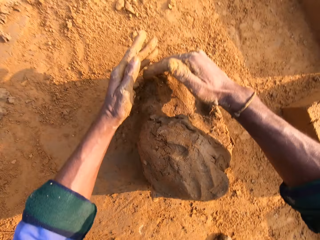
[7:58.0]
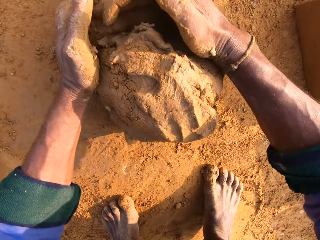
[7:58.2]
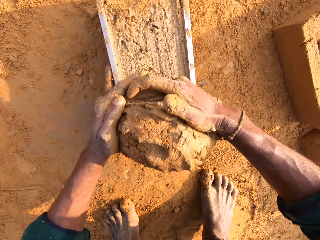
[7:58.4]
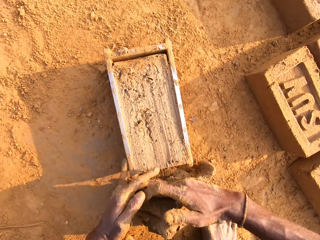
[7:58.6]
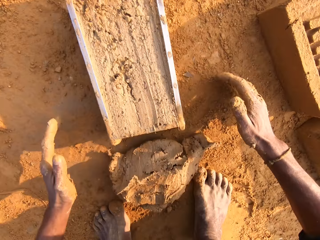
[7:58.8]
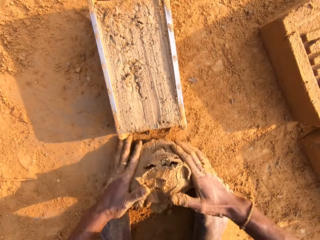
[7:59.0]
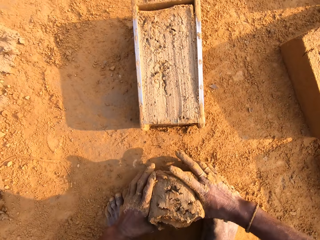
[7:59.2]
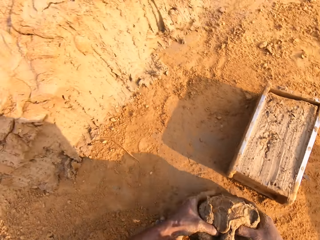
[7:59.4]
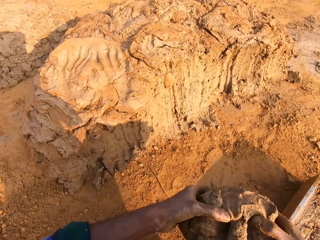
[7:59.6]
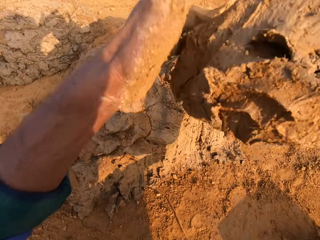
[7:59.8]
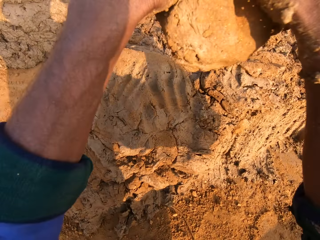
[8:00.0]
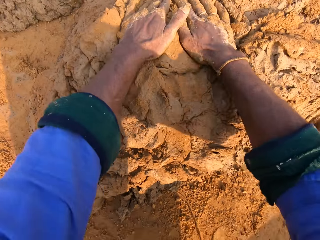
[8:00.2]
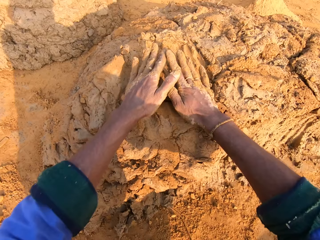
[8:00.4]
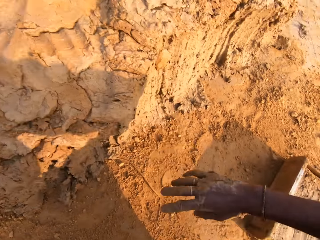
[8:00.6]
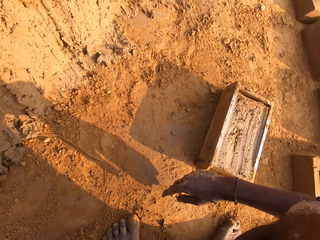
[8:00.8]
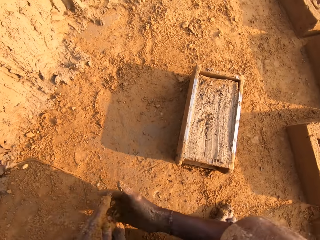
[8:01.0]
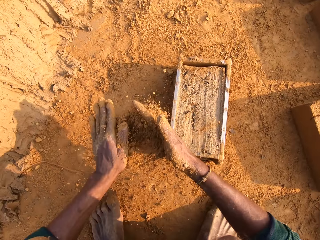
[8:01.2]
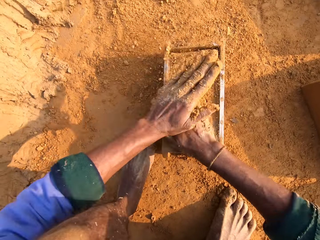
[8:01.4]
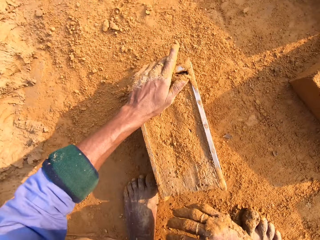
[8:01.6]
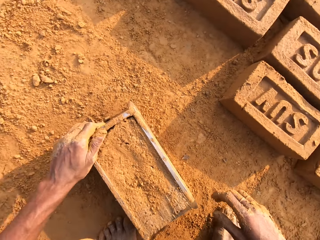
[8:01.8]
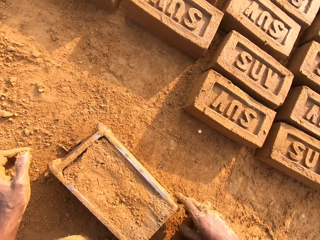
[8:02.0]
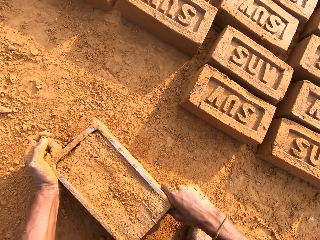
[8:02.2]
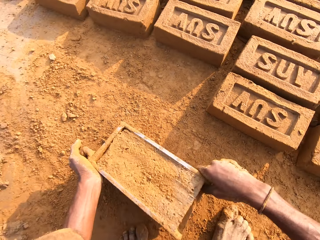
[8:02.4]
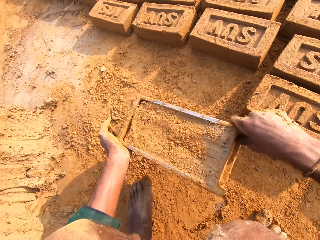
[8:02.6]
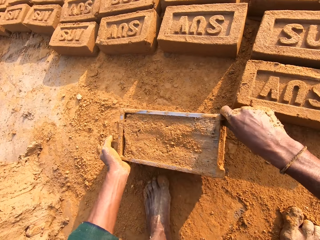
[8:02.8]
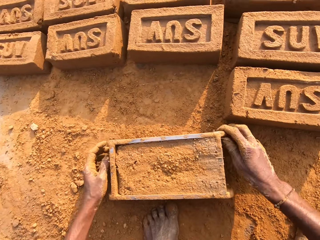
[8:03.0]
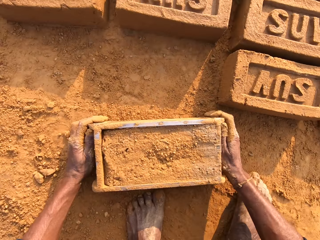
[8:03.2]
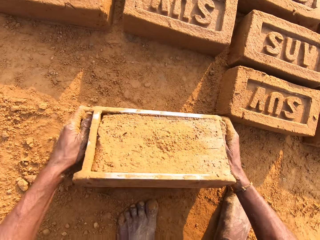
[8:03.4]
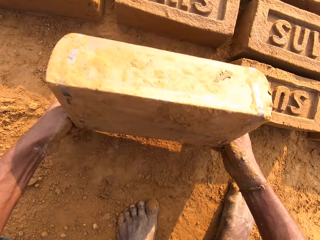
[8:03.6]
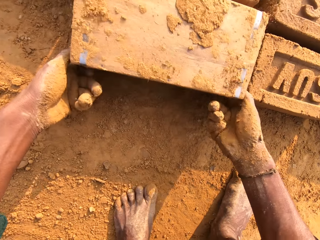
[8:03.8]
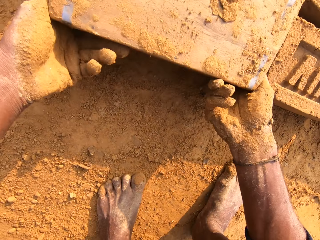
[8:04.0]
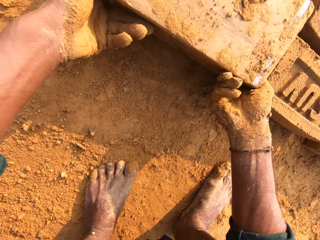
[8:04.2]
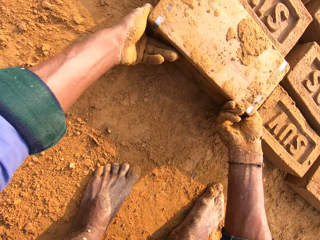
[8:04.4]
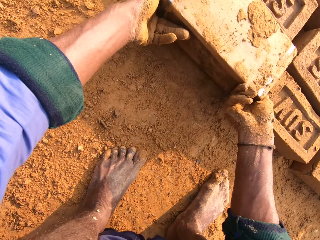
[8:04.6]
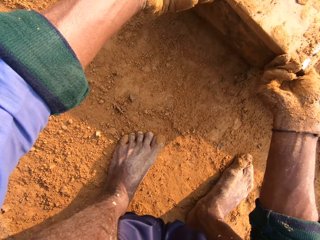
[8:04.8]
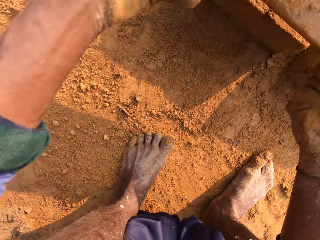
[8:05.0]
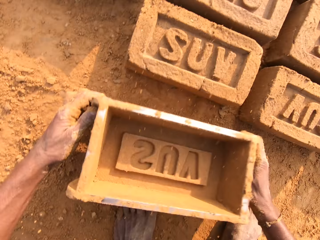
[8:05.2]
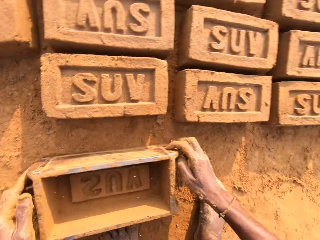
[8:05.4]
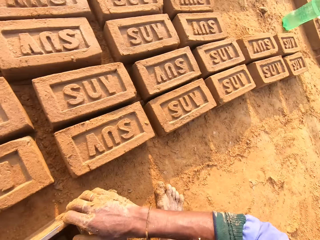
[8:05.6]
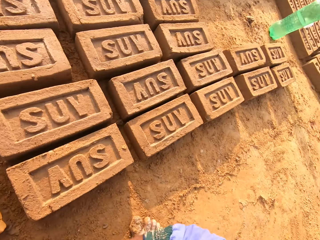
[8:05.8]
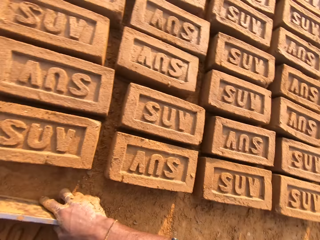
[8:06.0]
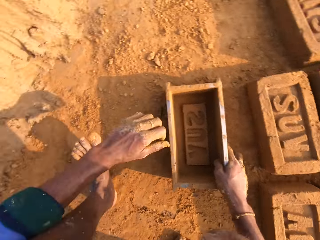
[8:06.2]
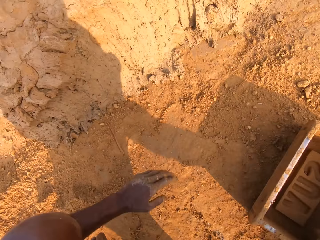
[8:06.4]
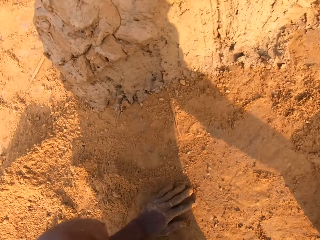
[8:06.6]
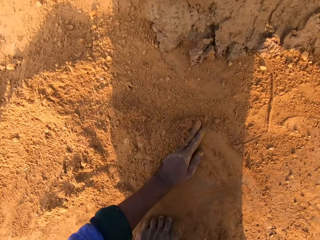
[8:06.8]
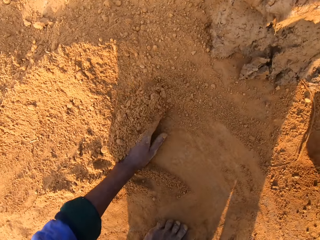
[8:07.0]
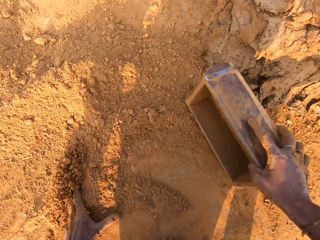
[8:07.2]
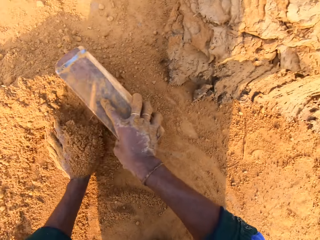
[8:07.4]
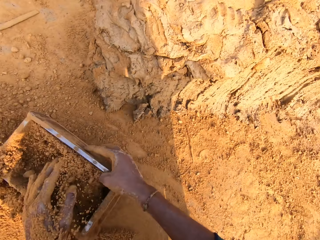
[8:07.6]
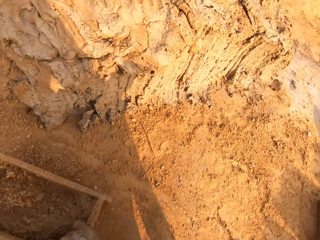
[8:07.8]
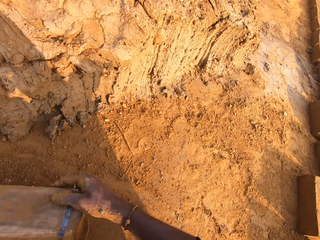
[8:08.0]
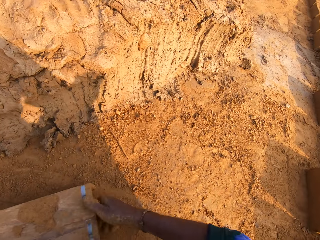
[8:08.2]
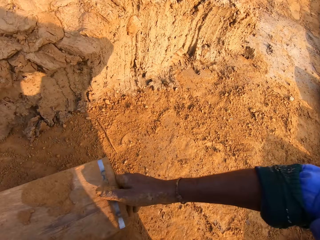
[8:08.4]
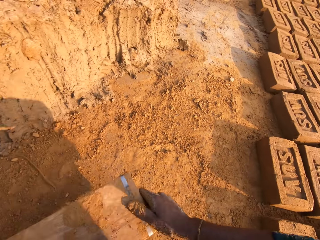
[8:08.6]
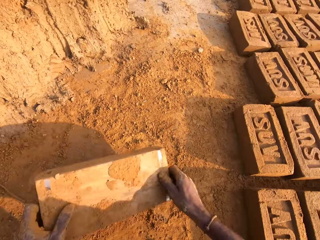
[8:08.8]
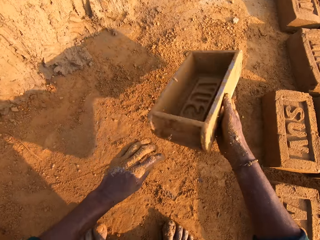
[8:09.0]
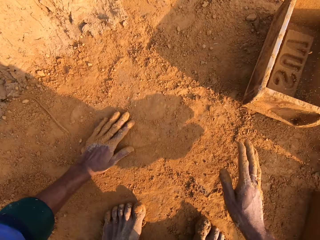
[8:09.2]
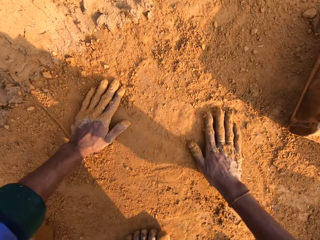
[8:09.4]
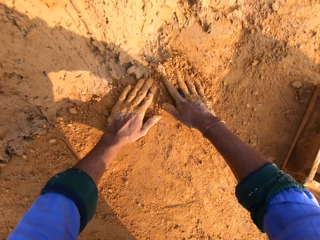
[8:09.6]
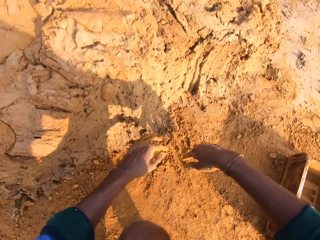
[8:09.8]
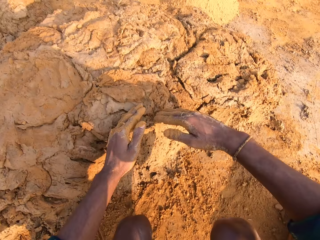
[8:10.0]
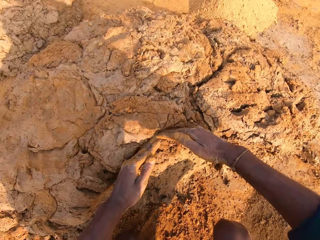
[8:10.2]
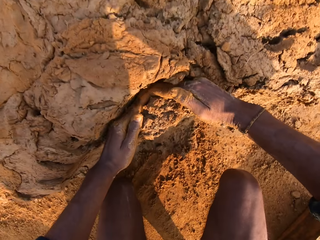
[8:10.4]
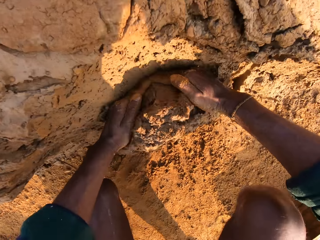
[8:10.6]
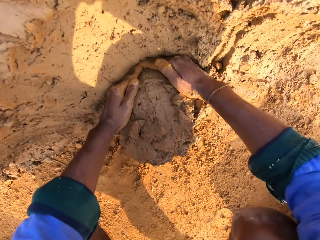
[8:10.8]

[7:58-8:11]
The camera wearer removes the excess clay from the brick mold. They pick the clay with both hands. They drop the clay on the ground. They pick the soil with the left hand. They pour the soil on the clay. They carry the brick mold with both hands. They drop the brick mold on the ground. They drop the brick on the ground. They flip the brick mold on the ground. They carry the brick mold with both hands. They drop the brick mold on the ground. They remove the brick from the brick mold. They stare at the bricks. They rub the left hand on the ground. They move the brick mold on the ground. They put the soil in the brick mold. They collect soil with the brick mold. They pour the soil on the ground. They drop the brick mold on the ground. They rub both hands on the ground. They cut the clay with both hands.

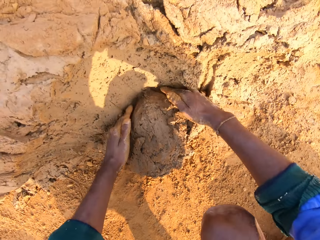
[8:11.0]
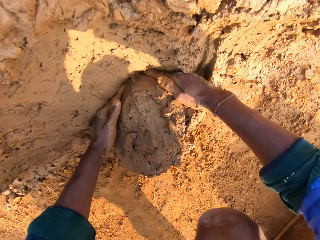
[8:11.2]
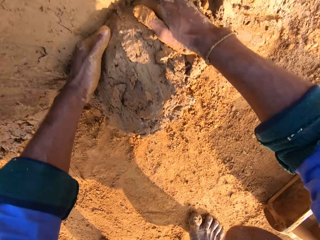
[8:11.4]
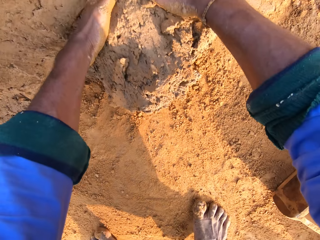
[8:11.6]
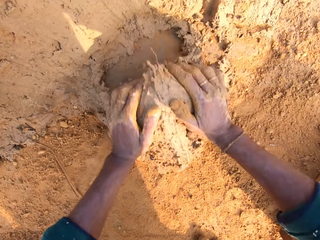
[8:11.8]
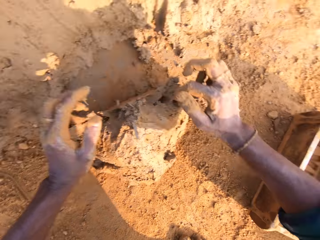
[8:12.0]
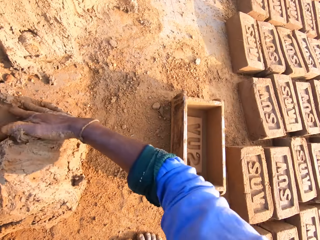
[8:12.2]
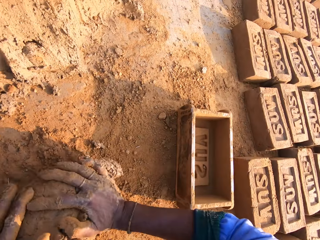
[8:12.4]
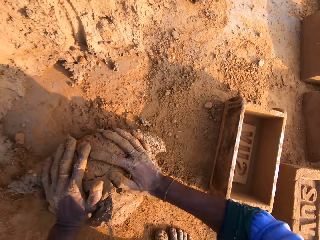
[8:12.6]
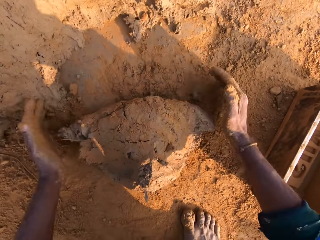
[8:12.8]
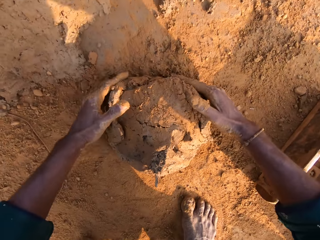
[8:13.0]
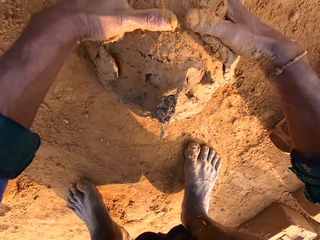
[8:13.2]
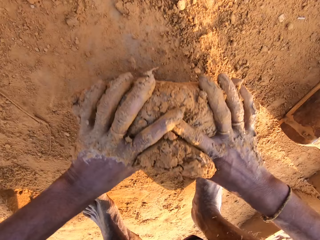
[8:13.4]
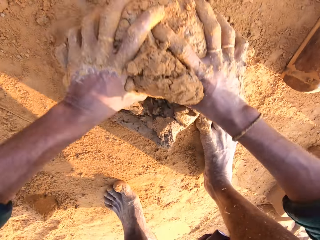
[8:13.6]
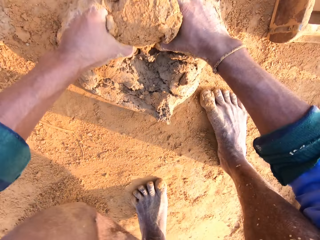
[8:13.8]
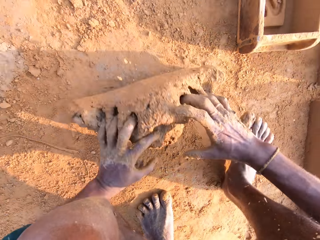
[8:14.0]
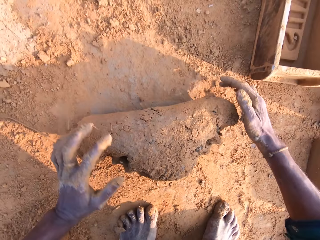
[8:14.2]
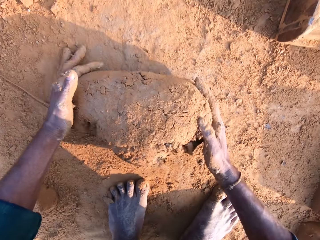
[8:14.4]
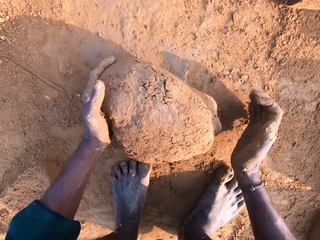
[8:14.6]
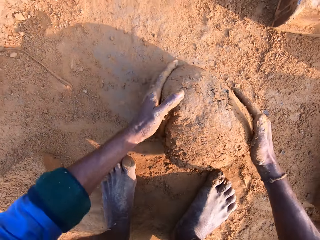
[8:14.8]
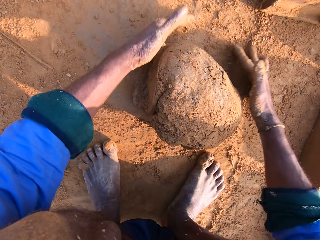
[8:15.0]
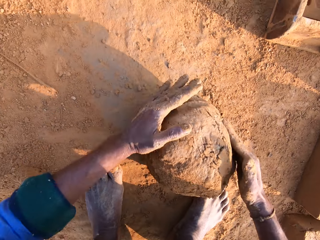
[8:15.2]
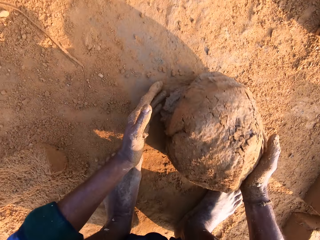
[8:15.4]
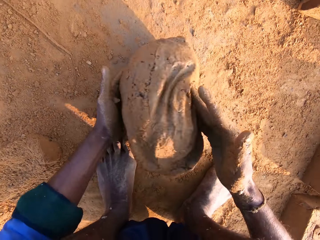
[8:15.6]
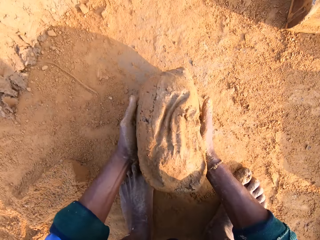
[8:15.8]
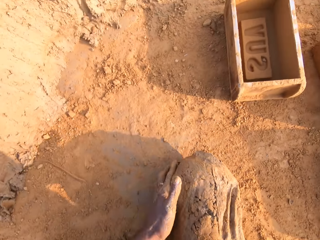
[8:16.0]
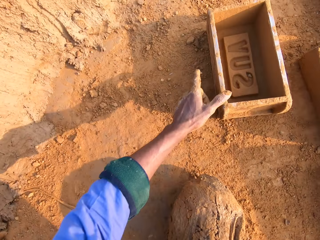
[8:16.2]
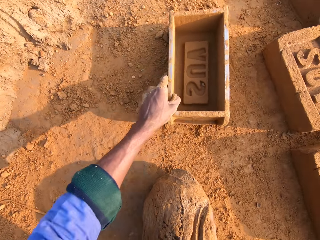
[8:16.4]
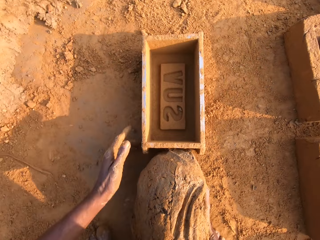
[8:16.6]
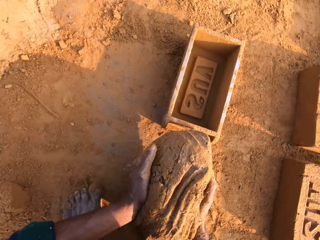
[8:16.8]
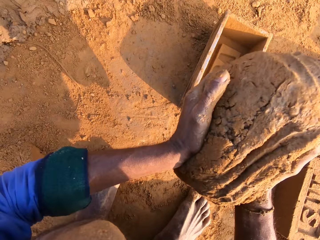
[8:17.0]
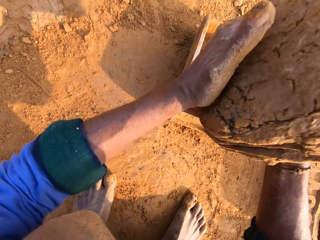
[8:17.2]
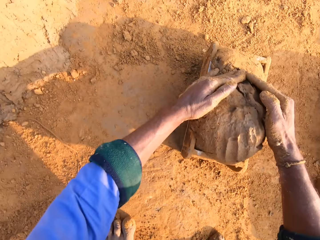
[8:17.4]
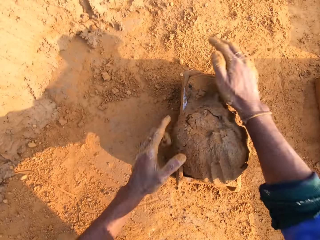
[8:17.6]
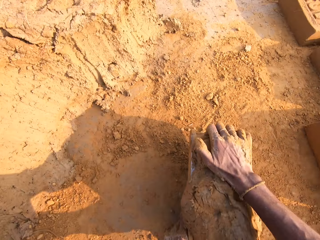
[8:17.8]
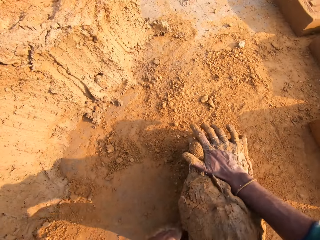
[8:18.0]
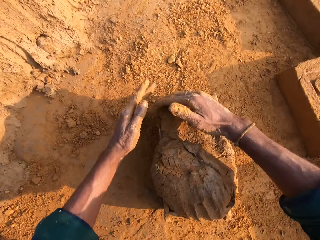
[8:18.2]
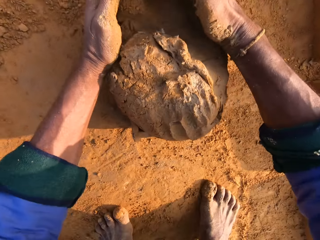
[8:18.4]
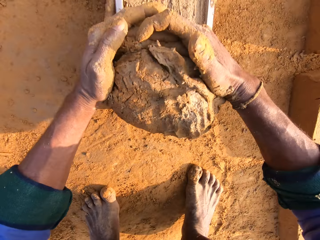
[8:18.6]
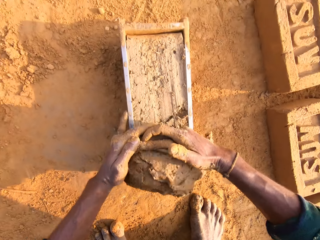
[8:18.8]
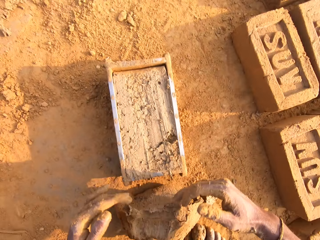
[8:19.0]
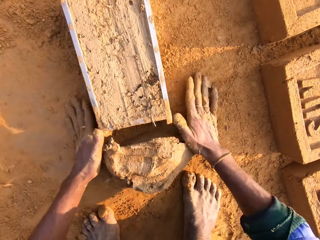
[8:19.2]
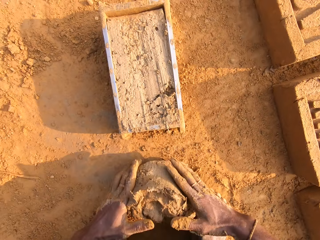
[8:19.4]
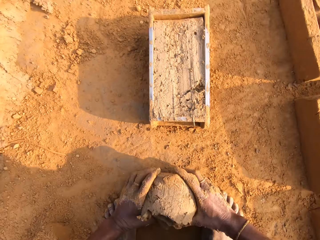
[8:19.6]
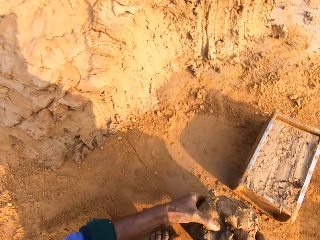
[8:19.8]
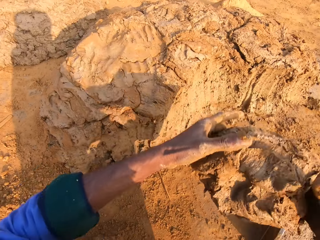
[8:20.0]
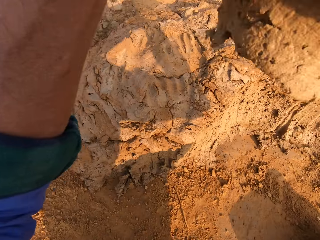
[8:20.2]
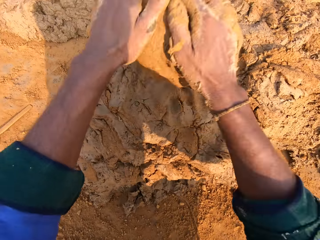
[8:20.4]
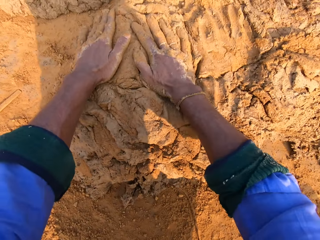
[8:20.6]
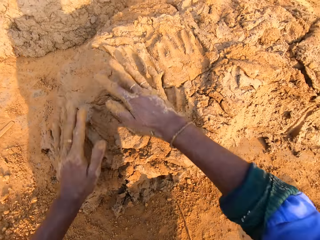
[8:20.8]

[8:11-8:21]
The camera wearer scoops the molding clay. They roll the molding clay on the ground. They carry the clay with the right hand. They pull the brick mold closer with the left hand. They put the molding clay in the brick mold. They remove the excess clay from the brick mold. They put the molding clay in the brick mold again. They carry the clay with both hands.
